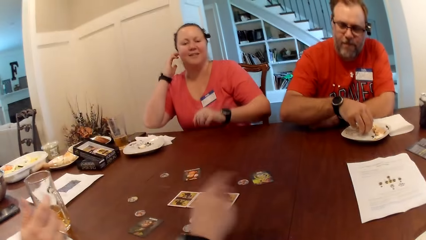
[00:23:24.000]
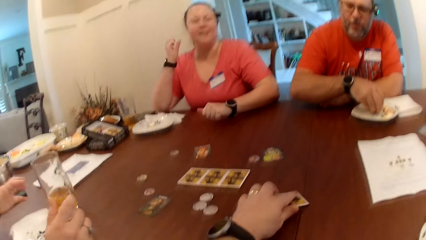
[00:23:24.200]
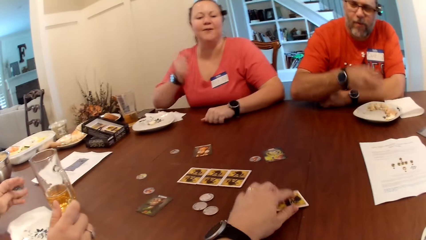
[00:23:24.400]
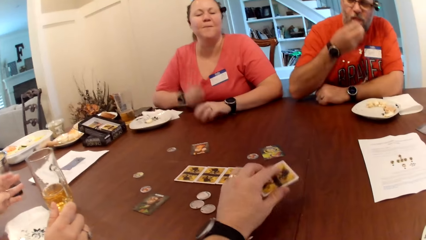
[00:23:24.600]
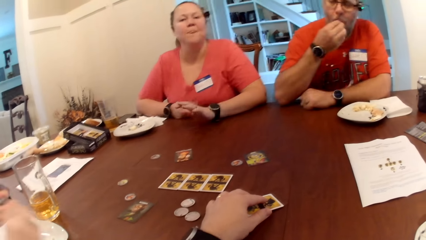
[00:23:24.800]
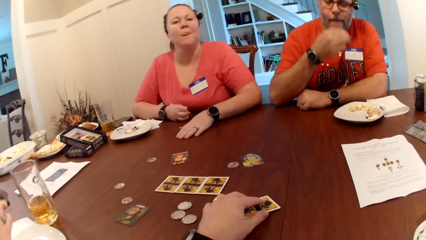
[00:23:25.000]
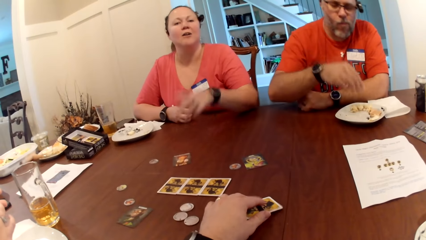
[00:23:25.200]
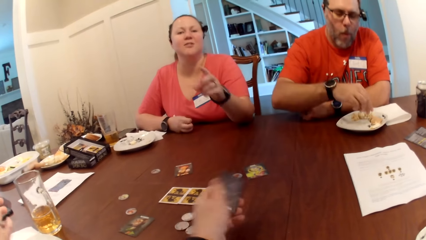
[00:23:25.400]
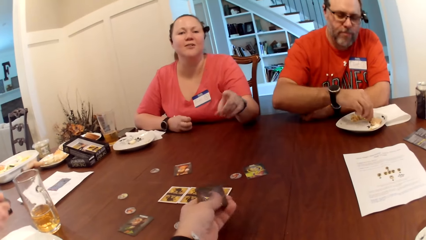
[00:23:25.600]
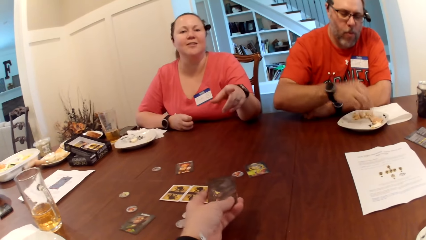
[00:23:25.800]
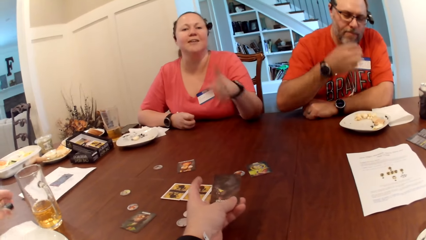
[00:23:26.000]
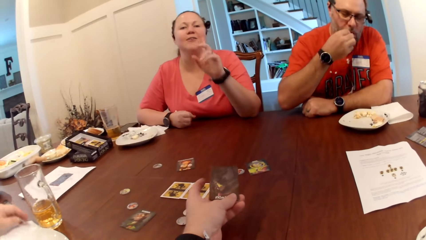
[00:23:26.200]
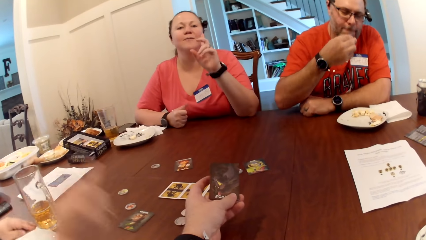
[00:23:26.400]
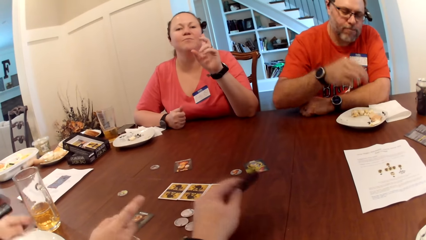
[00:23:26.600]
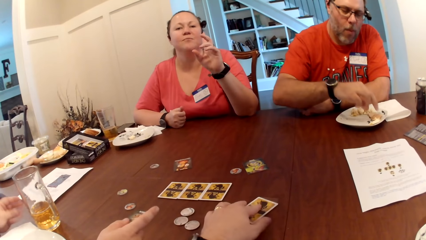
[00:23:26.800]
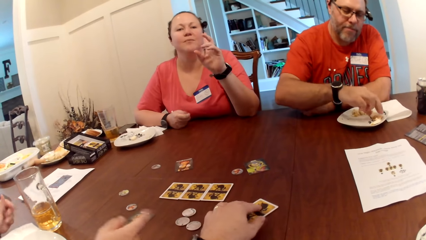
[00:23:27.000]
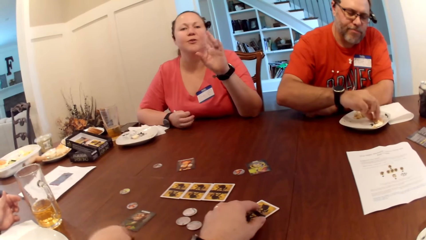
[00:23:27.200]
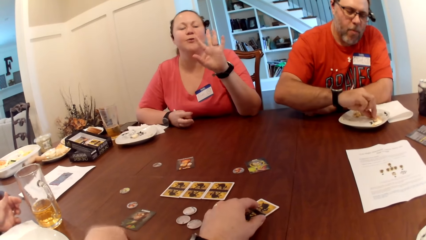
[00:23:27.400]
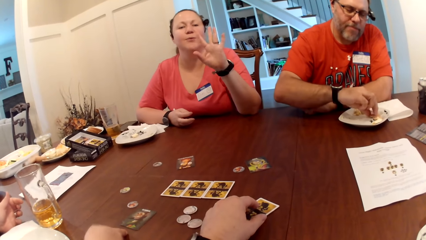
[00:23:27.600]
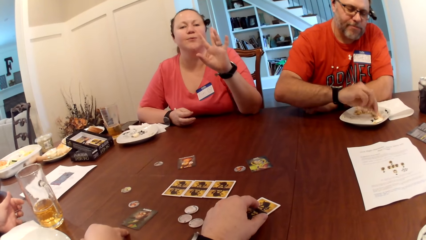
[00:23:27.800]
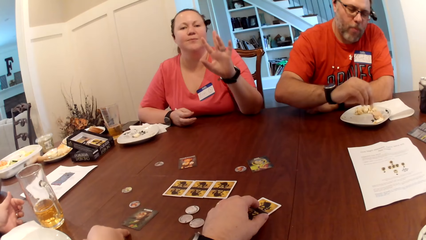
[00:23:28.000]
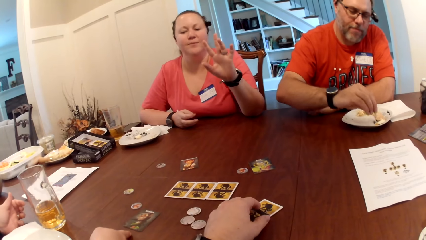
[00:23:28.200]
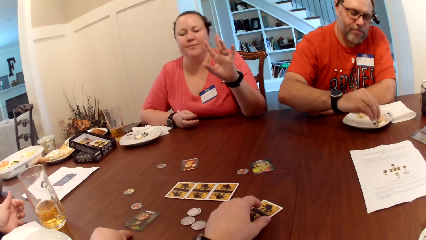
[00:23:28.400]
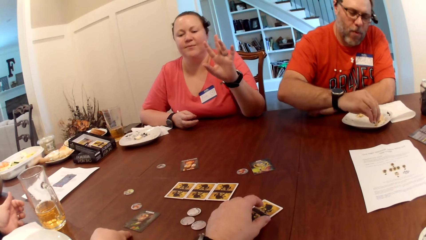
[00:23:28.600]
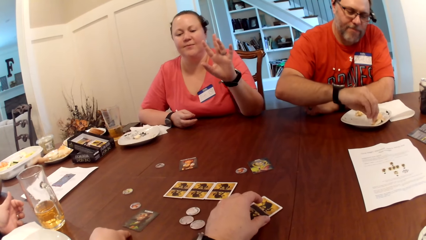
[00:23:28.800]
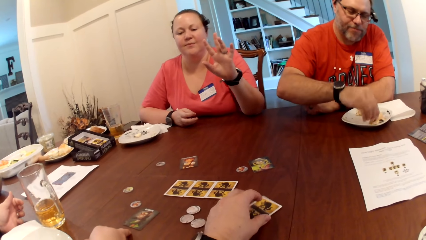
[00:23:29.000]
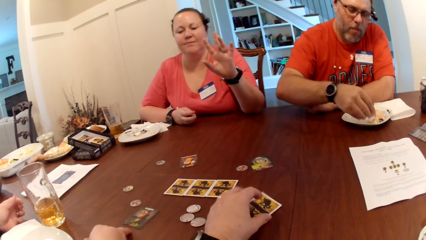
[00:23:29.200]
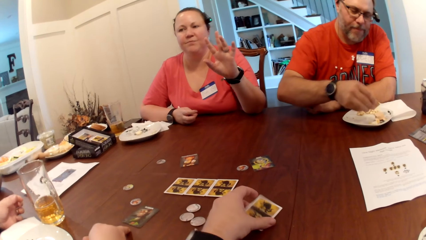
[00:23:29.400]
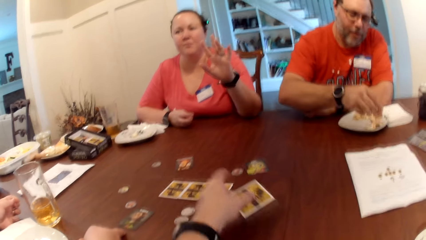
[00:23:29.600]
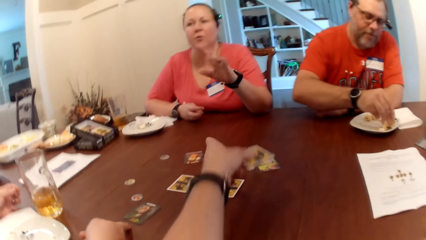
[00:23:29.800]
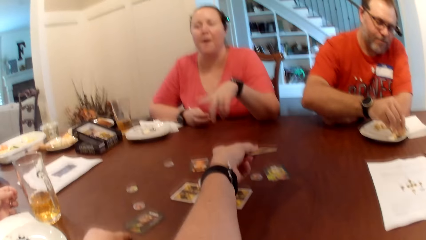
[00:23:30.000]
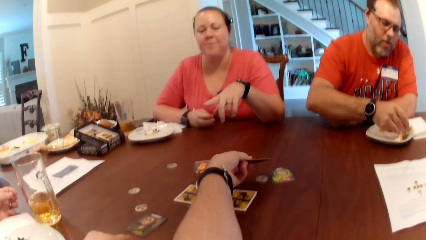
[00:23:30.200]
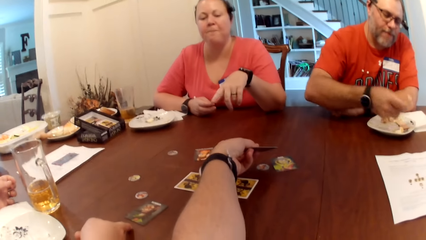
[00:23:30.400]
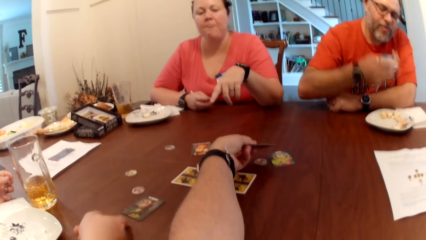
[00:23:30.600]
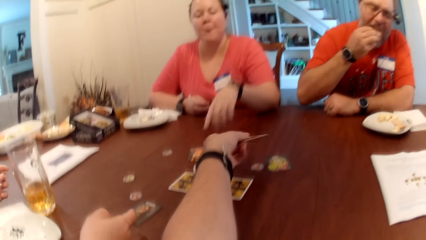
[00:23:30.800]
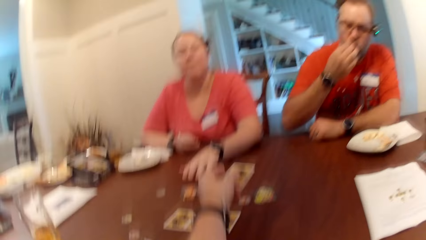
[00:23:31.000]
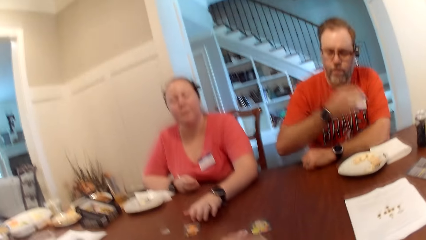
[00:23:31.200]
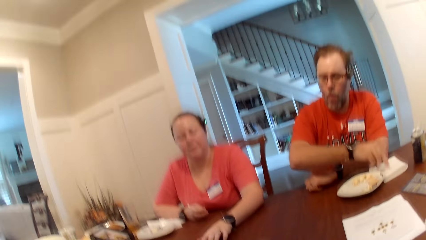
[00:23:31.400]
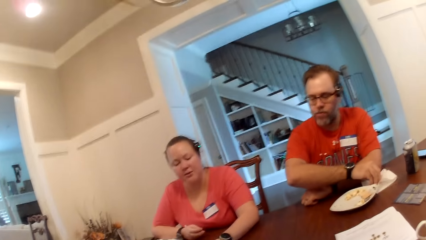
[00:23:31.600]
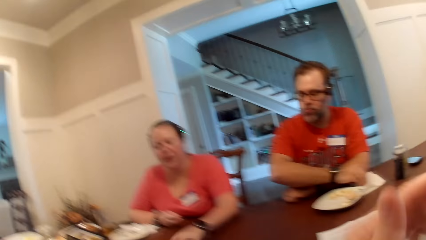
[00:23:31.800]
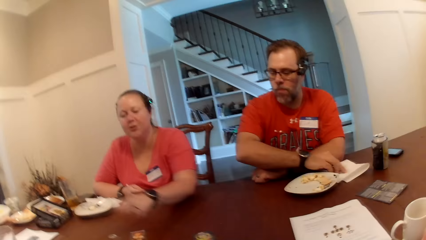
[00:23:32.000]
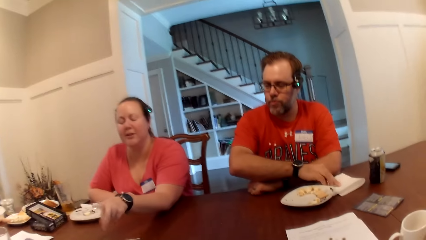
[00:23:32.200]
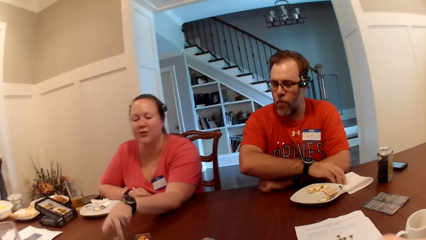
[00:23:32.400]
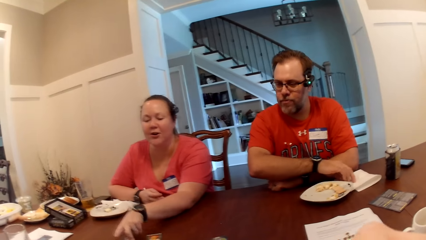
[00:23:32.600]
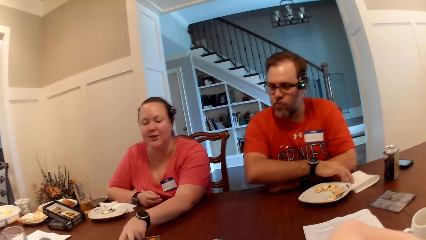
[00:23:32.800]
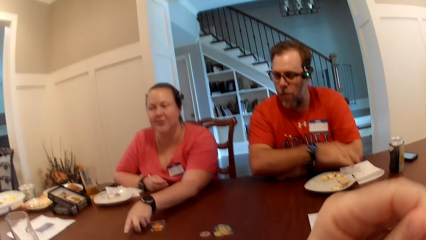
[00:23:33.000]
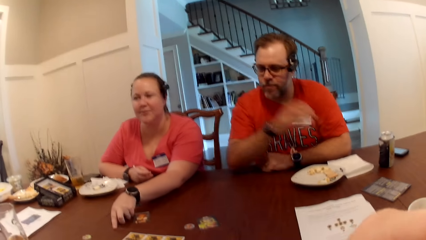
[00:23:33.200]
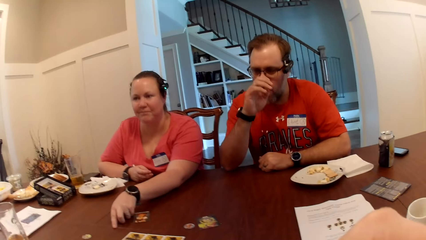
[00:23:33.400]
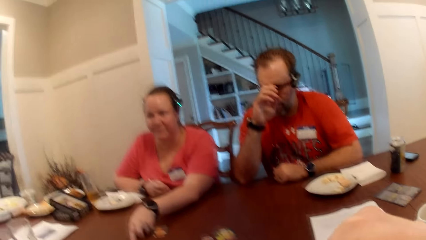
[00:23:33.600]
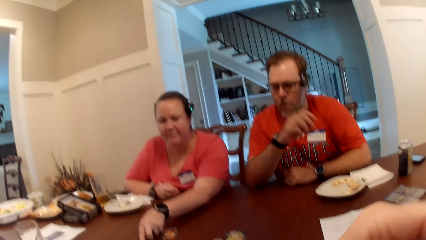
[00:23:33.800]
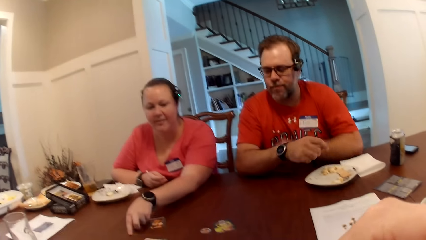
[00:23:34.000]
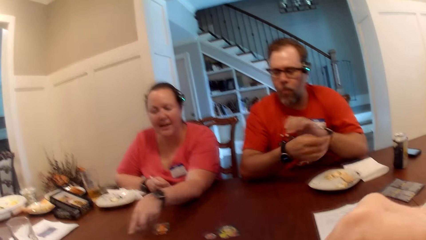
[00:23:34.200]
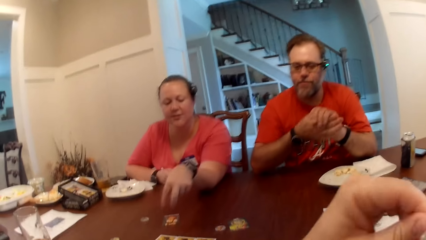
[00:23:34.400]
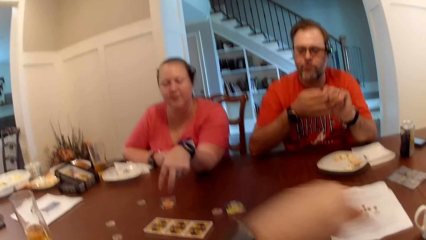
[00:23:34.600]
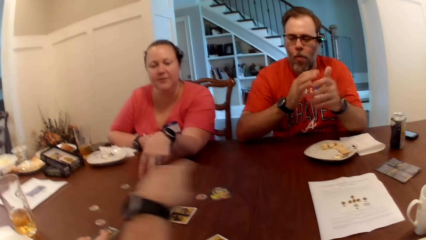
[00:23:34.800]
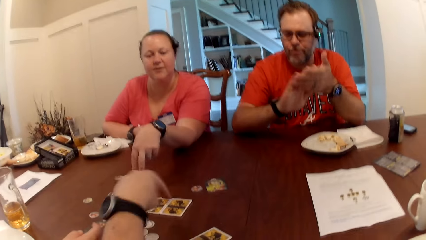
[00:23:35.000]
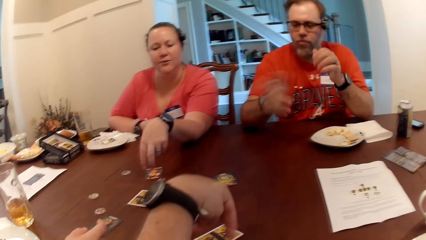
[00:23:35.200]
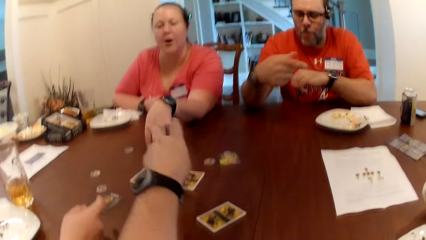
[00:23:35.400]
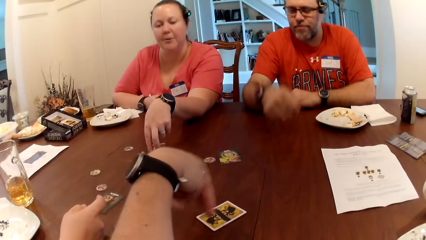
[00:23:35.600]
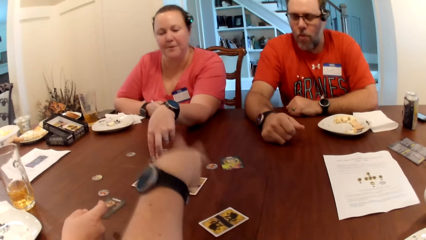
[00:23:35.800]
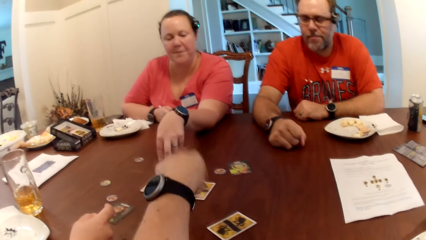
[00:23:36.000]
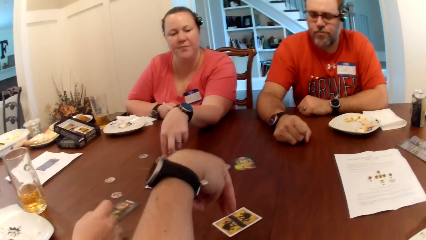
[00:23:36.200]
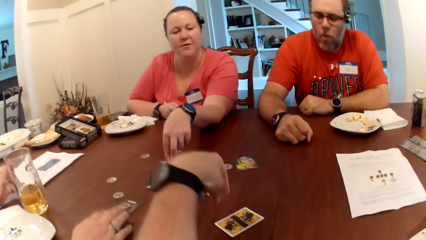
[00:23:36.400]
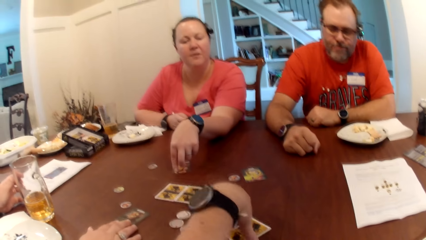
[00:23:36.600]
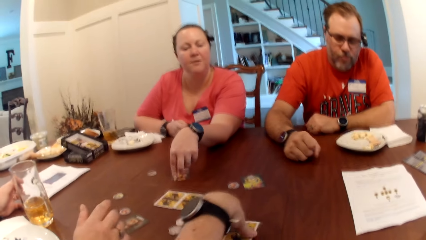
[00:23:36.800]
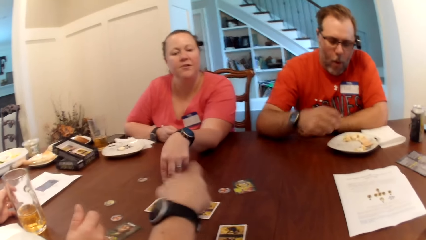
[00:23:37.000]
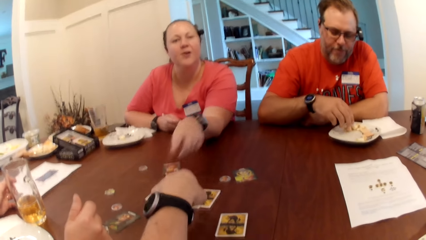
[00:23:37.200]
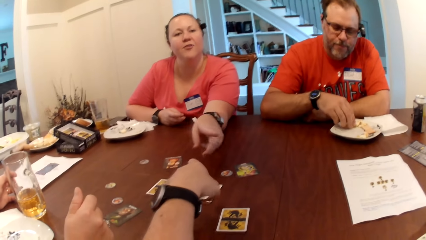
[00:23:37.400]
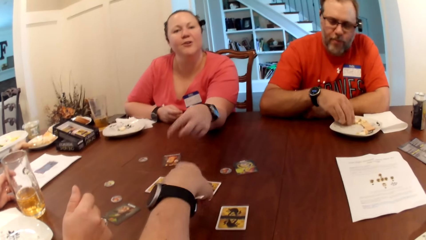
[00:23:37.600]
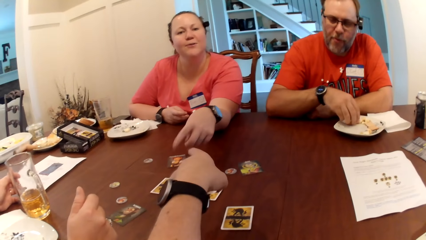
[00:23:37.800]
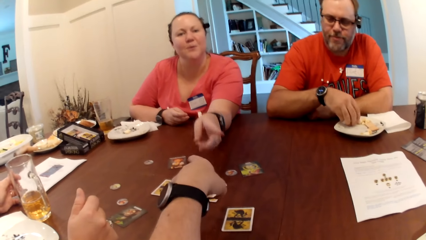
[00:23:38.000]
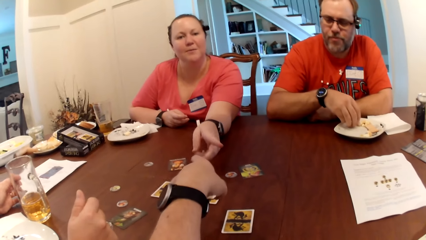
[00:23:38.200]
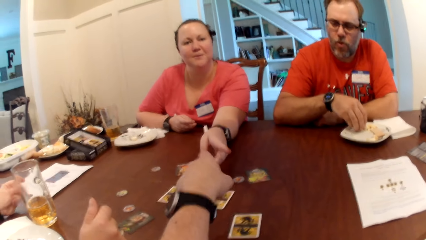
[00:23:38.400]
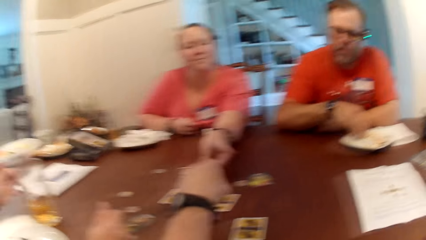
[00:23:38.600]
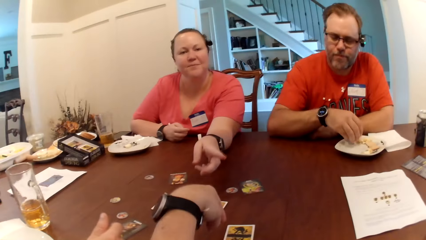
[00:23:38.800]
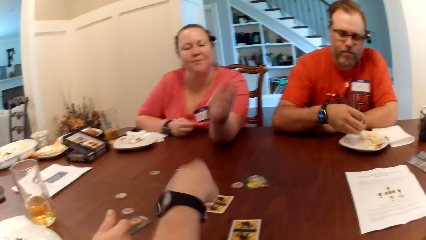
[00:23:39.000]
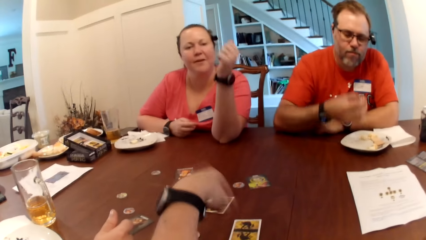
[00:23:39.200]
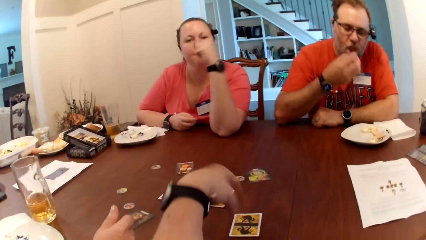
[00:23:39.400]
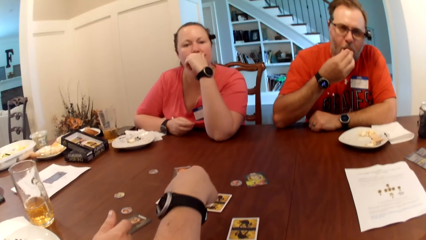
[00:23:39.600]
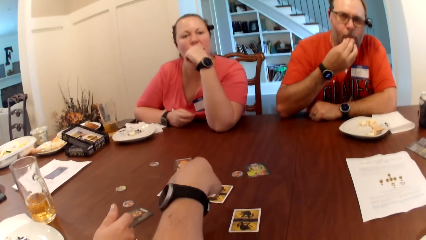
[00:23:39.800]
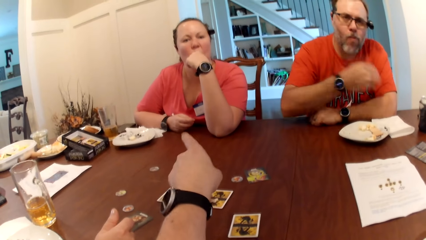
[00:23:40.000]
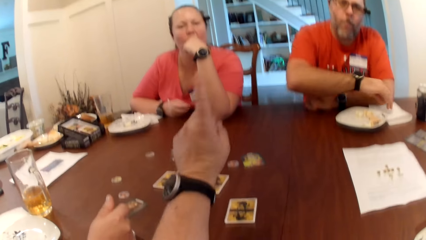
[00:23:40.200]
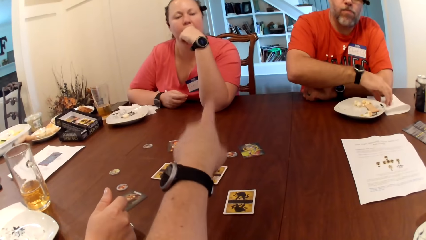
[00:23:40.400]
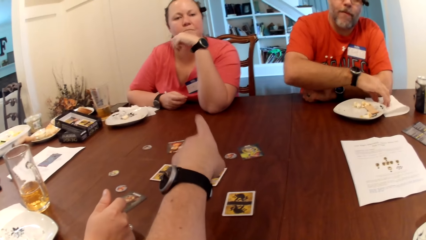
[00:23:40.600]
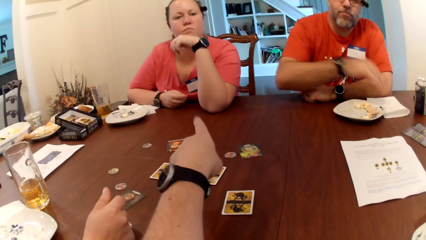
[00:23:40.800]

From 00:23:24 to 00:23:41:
The camera wearer picks a biscuit from a plate with his right hand. He flips the card in his left hand. He picks a card from the table. A man eats the biscuits in his right hand. A woman raises her left hand. The camera wearer picks the card on the table with his left hand. He points at the card on the table with his left hand. The woman adjusts the card on the table with her left hand. The man touches his eyeglasses on his face with his right hand and rubs both palms together. The camera wearer points at the card on the table. He adjusts the card on the table with his left hand. He converses with the woman. The man eats the biscuit with his right hand.
